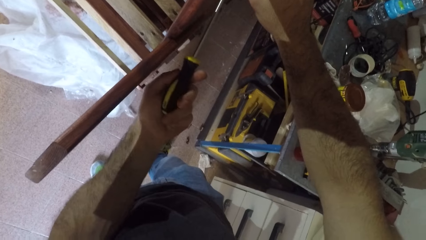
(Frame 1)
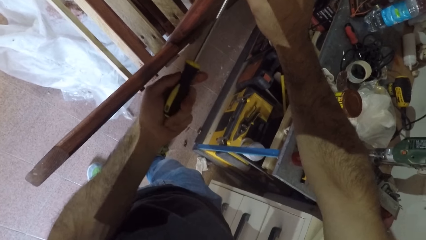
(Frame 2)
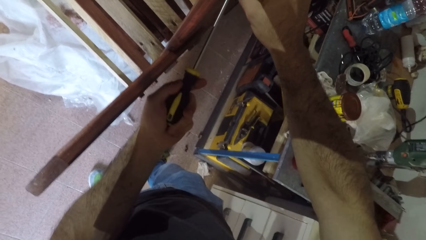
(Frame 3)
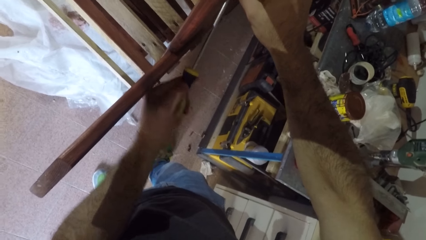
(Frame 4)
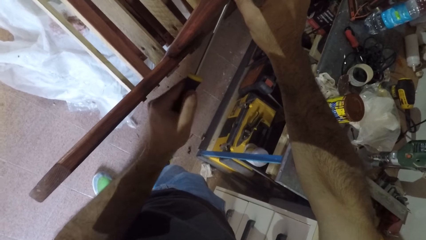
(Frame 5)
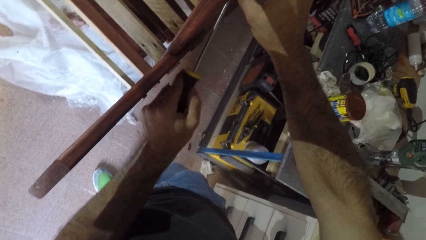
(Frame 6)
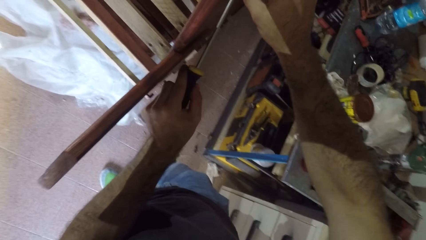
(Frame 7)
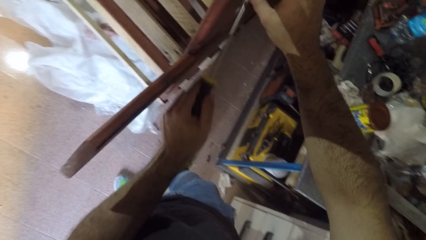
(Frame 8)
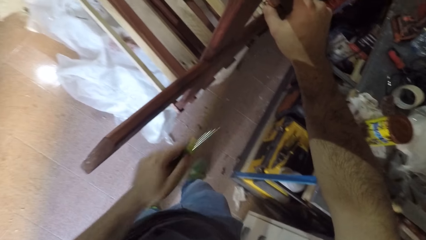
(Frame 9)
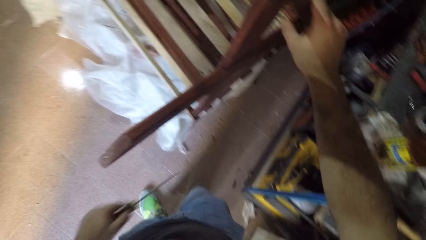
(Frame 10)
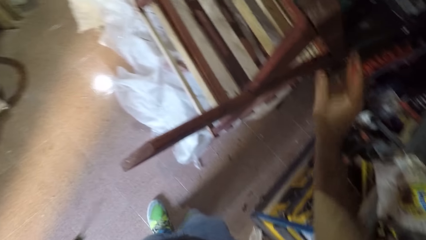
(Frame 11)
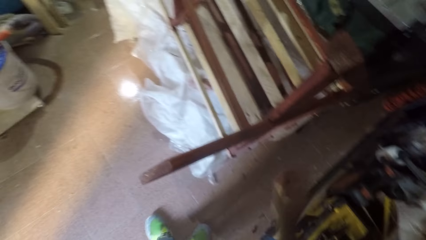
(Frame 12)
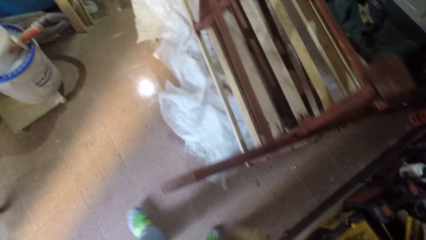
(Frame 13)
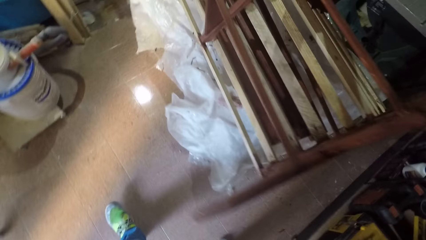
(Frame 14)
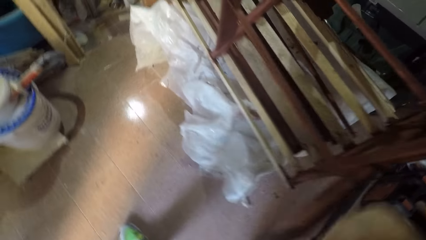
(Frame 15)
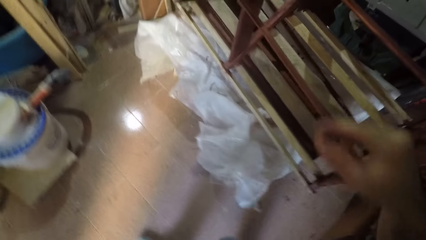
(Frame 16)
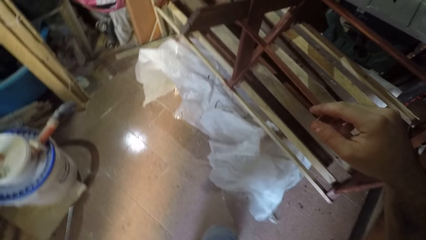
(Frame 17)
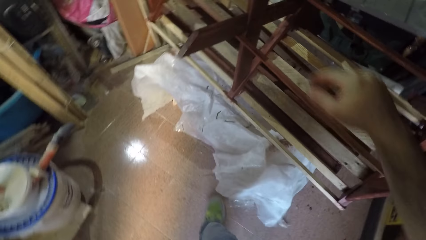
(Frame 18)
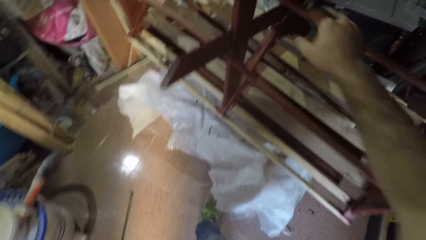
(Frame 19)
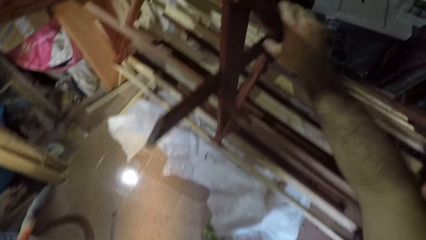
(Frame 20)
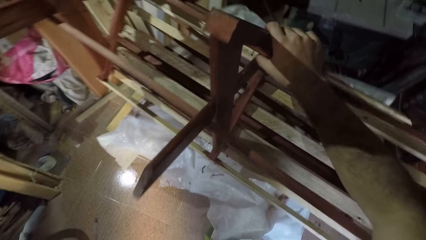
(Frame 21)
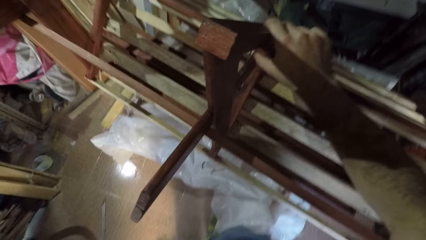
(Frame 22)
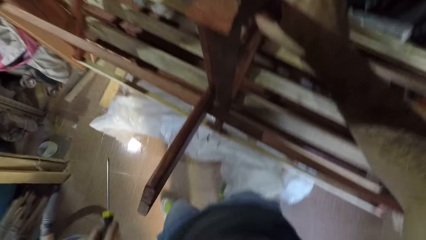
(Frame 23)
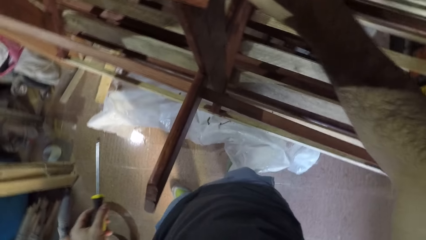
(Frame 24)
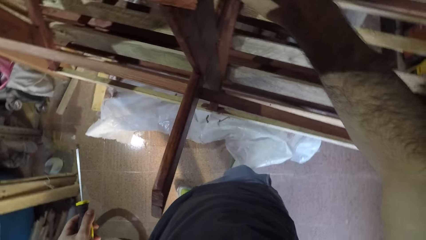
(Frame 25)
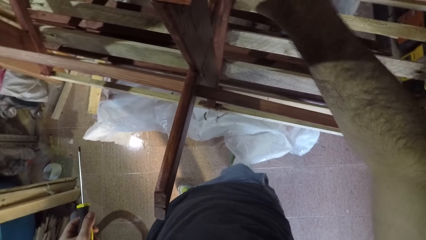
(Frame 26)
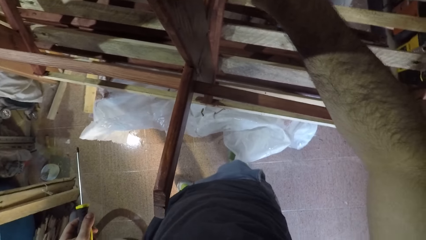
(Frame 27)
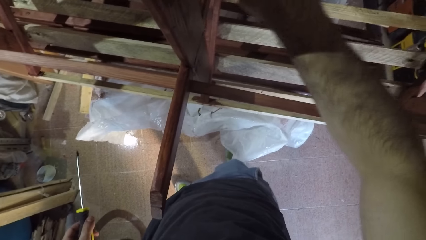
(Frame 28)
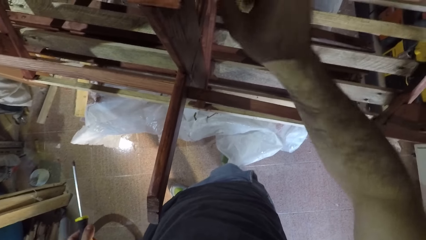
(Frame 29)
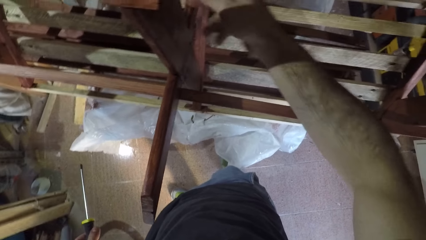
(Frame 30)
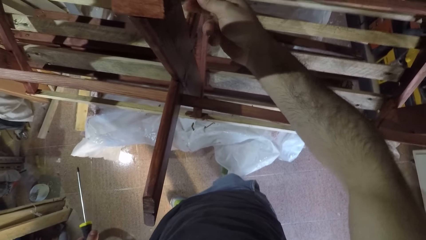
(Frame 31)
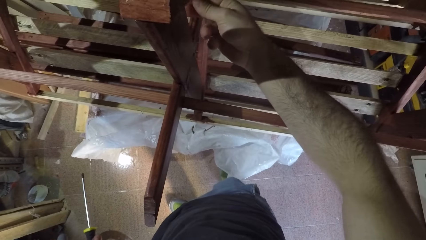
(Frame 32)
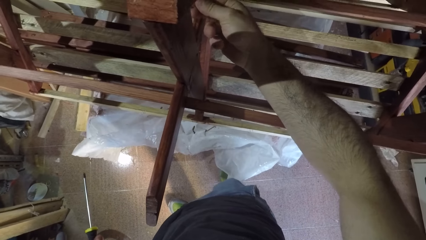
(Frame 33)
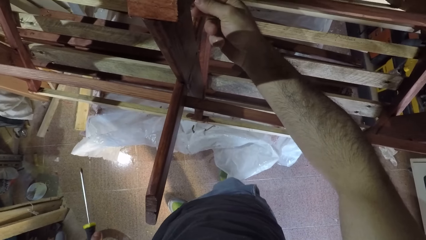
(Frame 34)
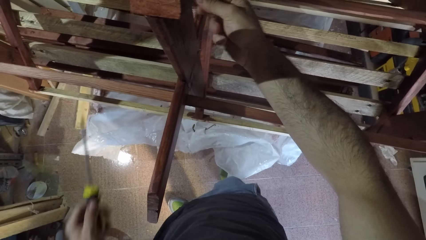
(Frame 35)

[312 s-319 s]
The camera wearer walks to the middle of the furniture. They walk around in the workshop. They hold the furniture with the right hand. They touch a nail with the right hand.

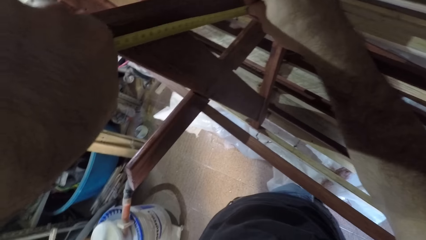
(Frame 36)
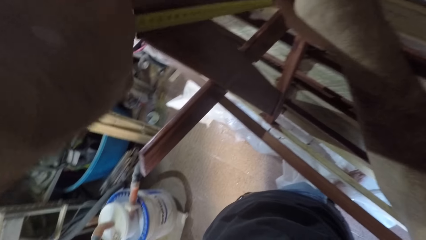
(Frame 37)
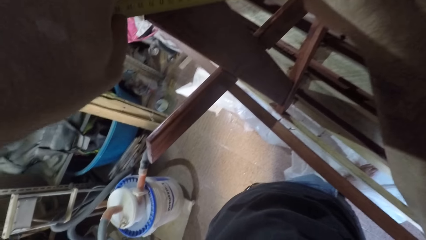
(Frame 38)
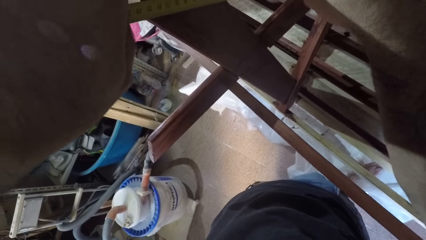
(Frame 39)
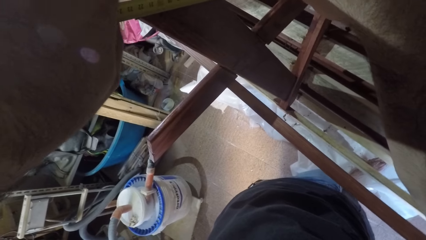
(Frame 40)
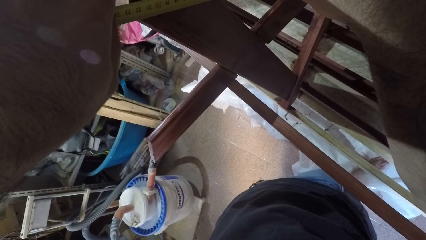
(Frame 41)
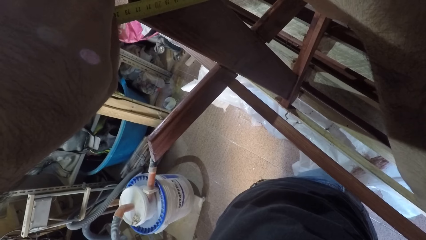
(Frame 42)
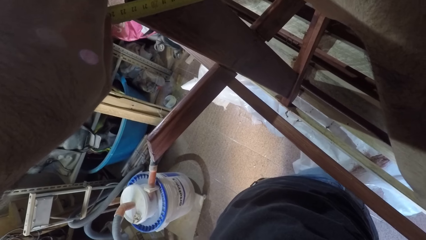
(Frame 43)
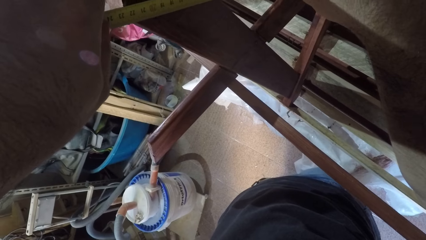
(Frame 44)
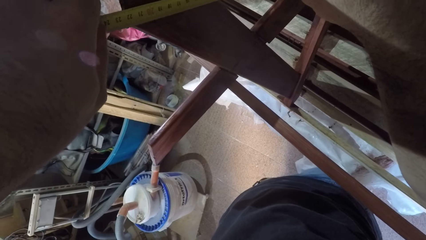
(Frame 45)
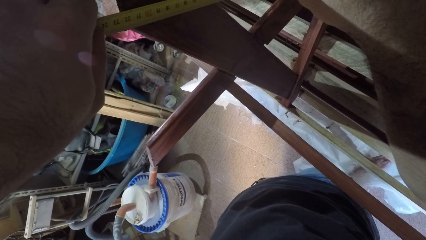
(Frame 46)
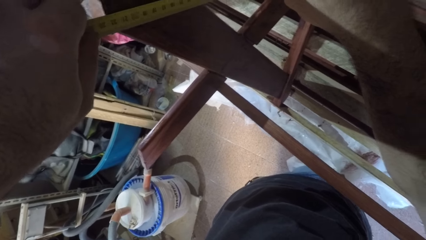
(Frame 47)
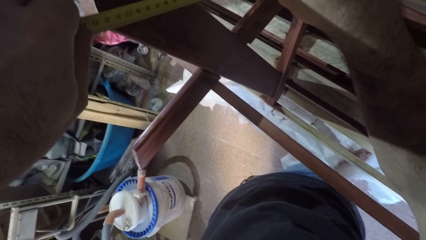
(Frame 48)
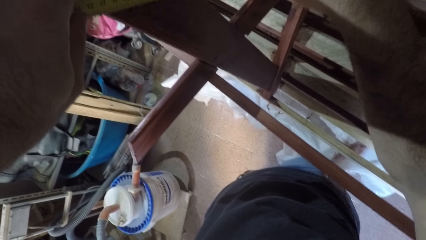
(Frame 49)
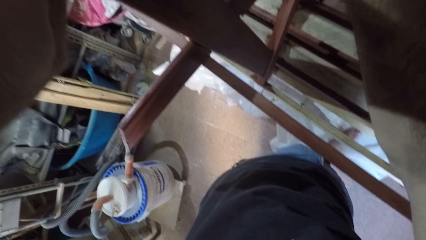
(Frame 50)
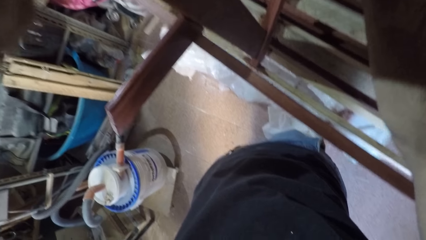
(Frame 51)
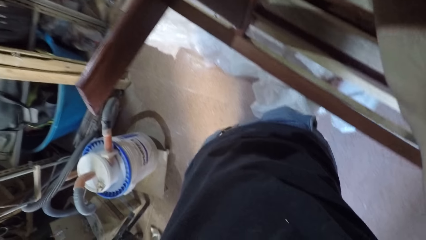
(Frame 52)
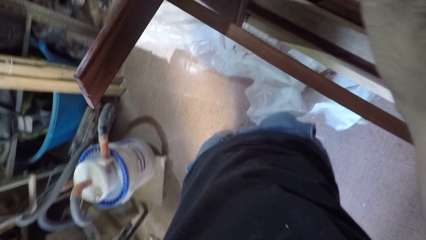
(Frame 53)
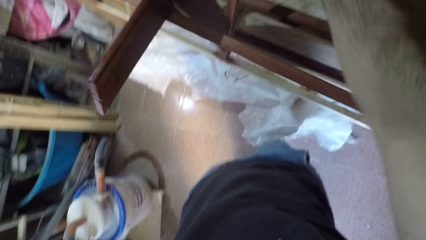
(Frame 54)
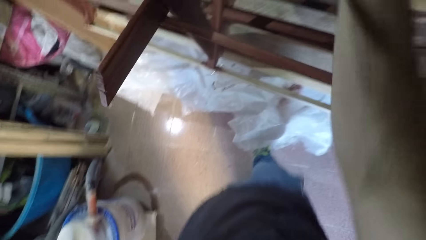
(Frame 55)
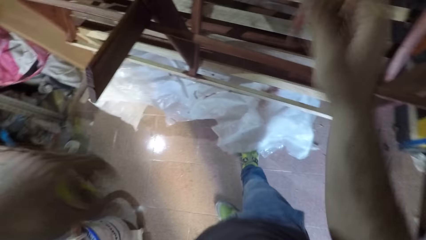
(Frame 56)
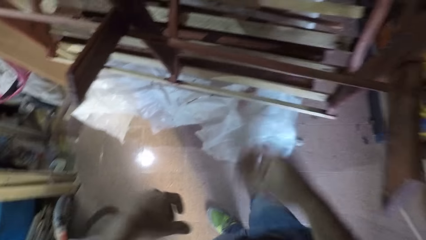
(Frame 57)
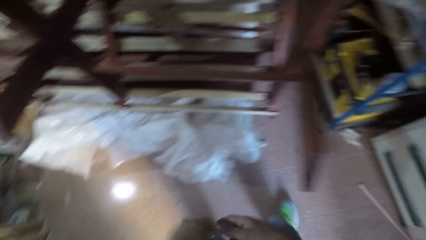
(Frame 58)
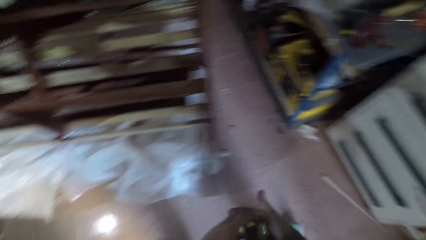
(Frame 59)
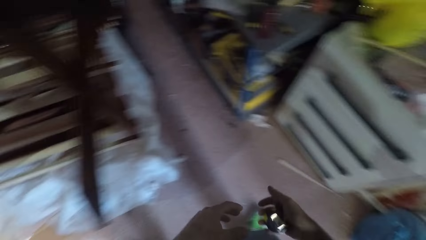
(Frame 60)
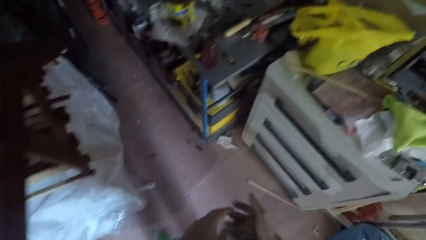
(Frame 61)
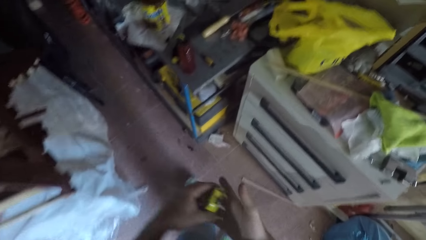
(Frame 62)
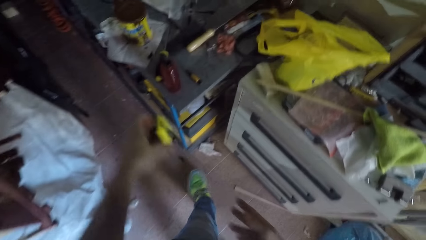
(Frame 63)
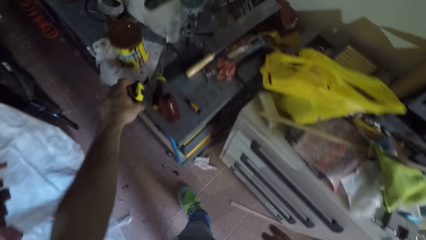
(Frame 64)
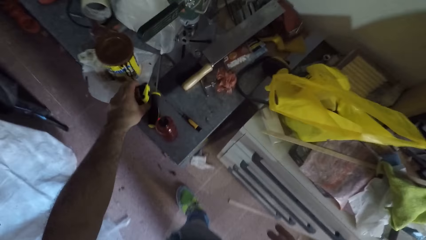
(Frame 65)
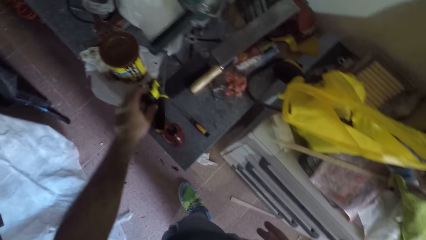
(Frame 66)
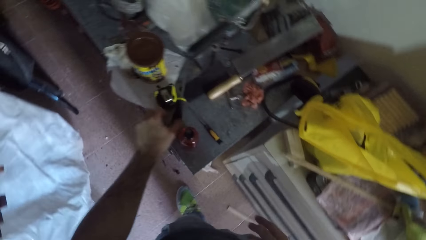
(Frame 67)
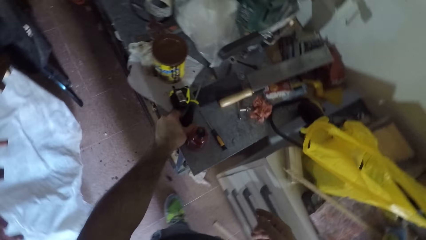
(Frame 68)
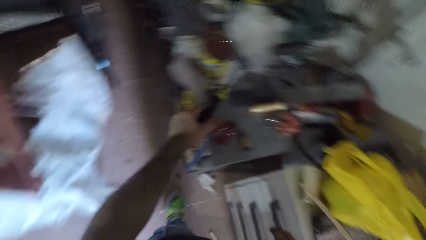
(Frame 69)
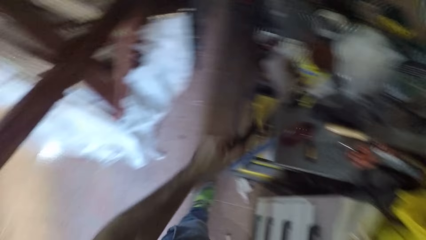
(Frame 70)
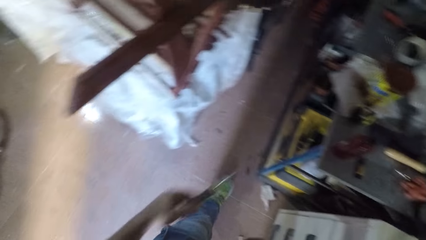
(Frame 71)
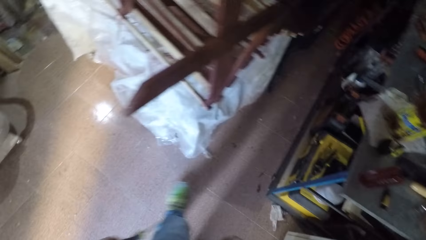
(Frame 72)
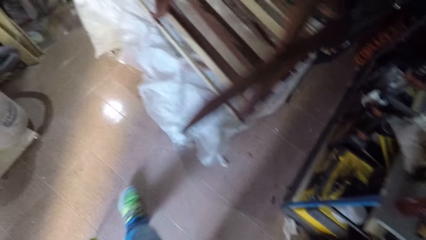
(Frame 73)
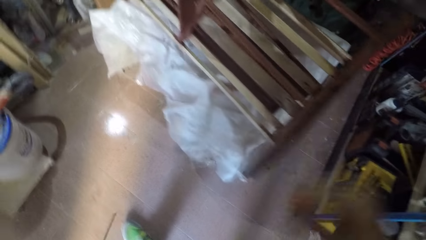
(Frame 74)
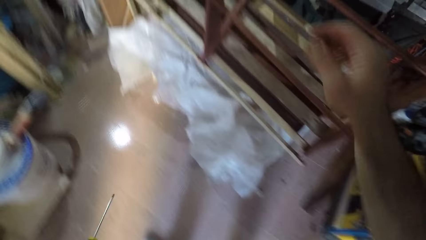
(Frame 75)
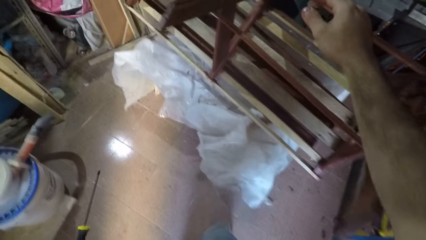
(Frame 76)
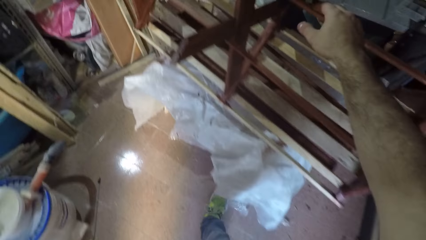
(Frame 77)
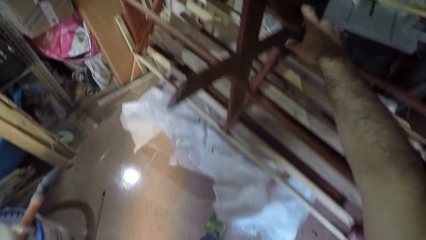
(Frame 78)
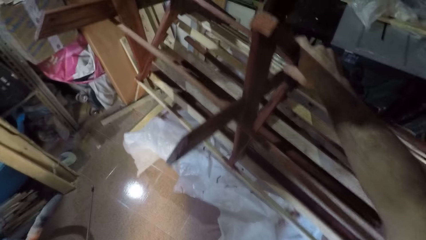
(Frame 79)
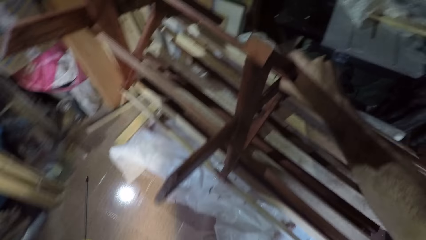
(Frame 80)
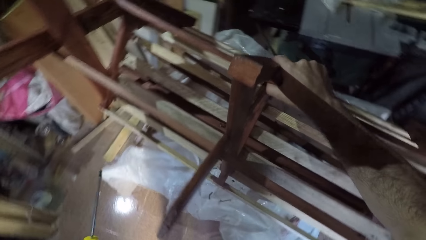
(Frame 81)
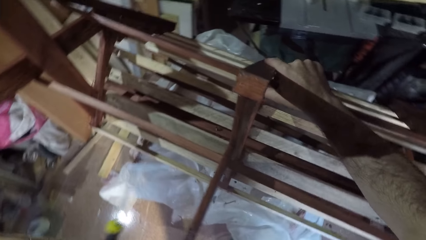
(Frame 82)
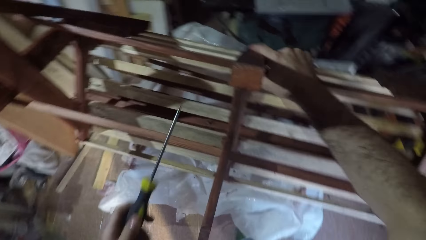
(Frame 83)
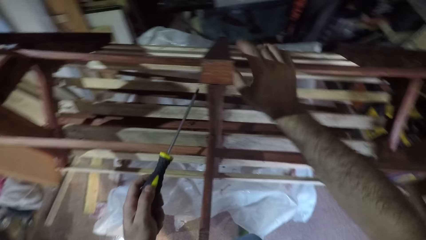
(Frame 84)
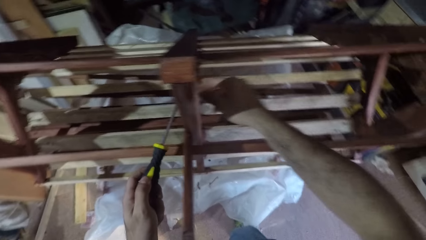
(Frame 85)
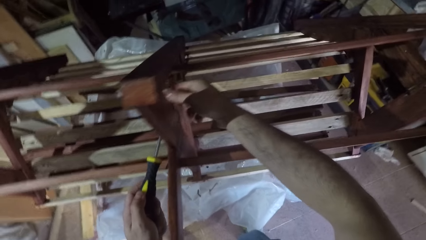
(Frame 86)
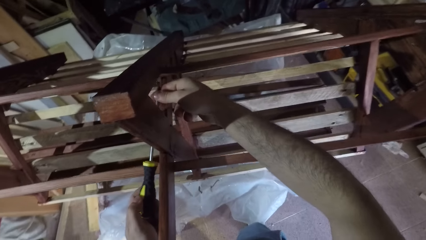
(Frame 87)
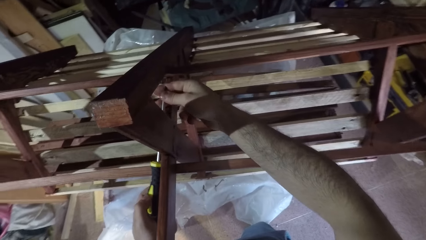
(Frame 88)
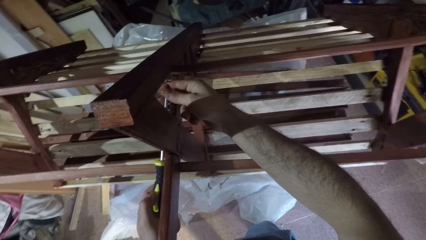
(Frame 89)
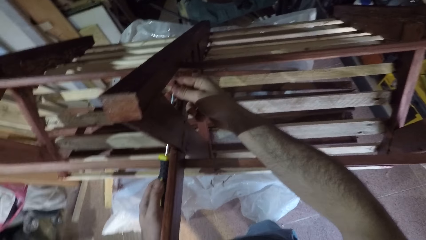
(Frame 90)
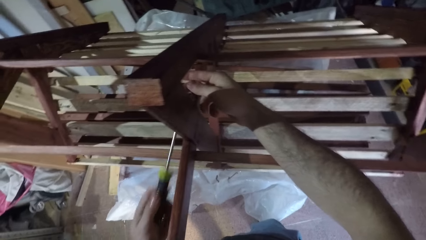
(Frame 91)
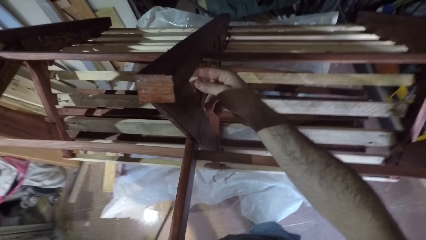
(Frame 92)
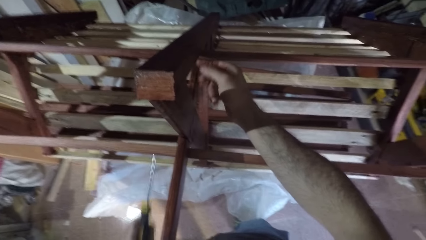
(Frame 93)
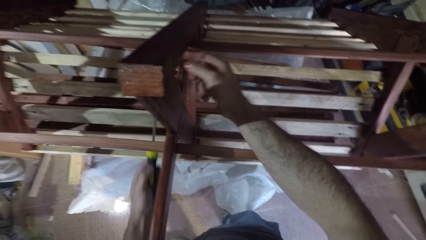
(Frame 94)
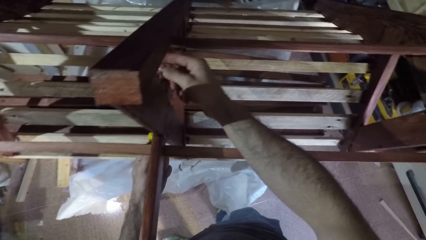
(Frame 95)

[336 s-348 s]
The camera wearer walks towards the table. They drop the tape rule on the table. They pick the screwdriver from the table with the left hand. They turn around and walk to the bench. They hold the furniture with the right hand.
